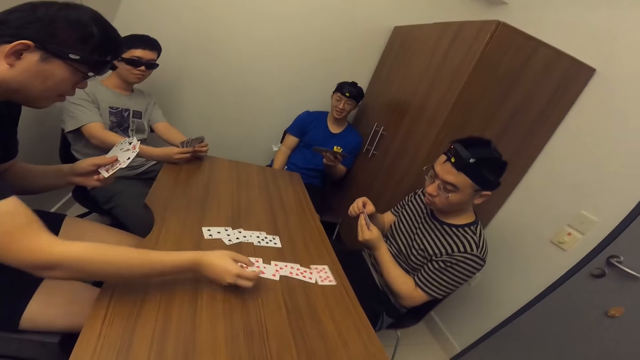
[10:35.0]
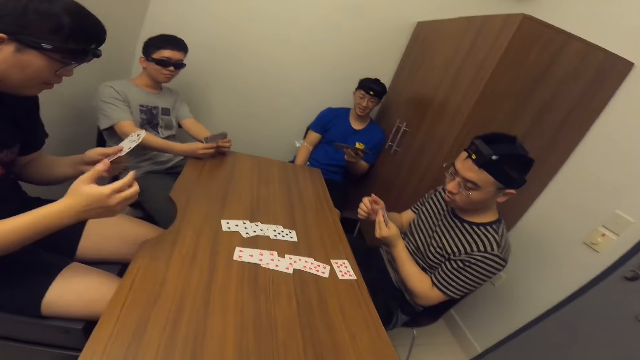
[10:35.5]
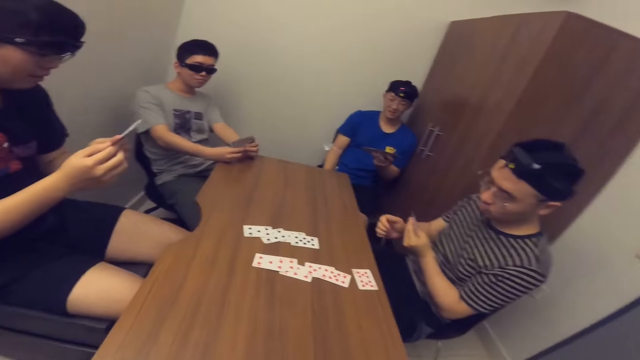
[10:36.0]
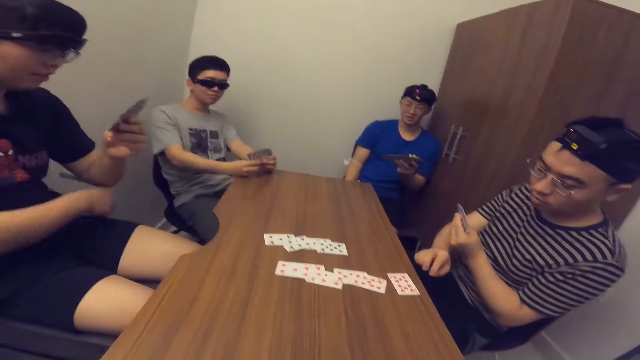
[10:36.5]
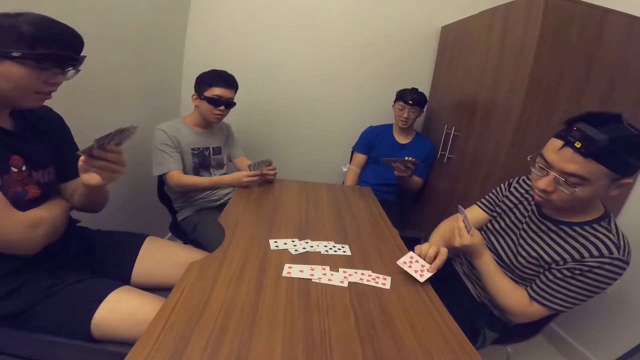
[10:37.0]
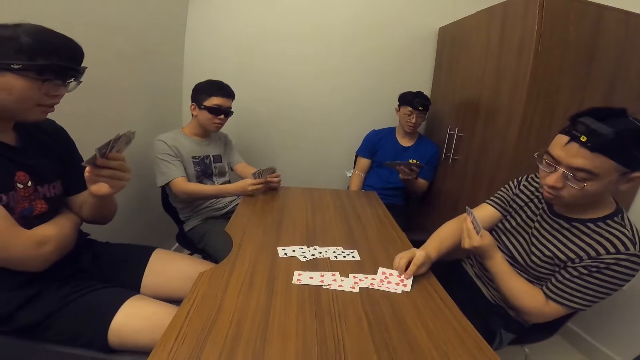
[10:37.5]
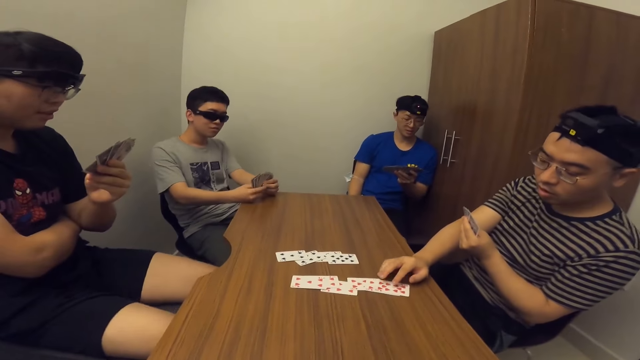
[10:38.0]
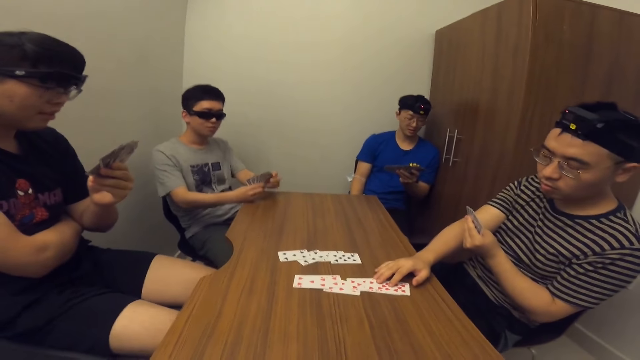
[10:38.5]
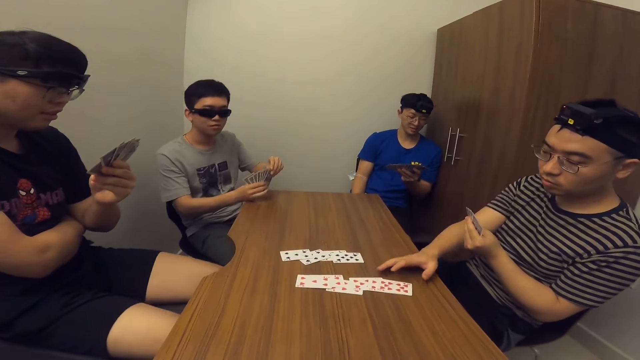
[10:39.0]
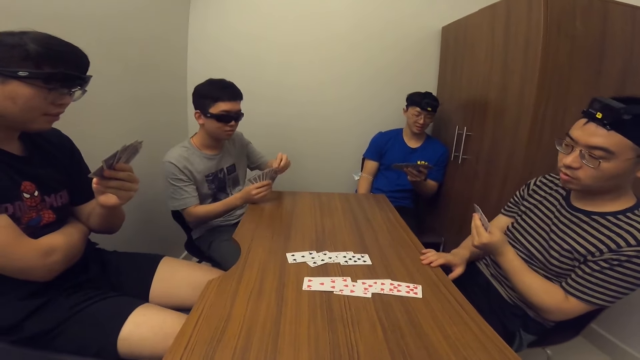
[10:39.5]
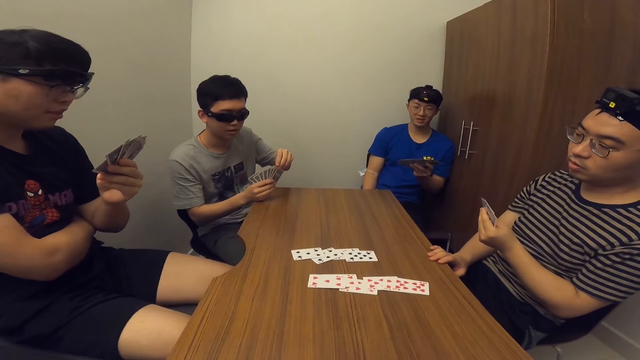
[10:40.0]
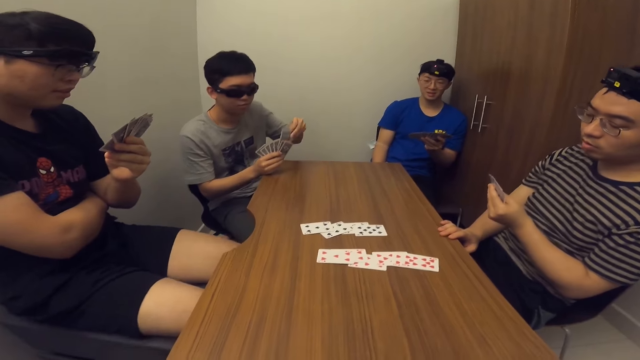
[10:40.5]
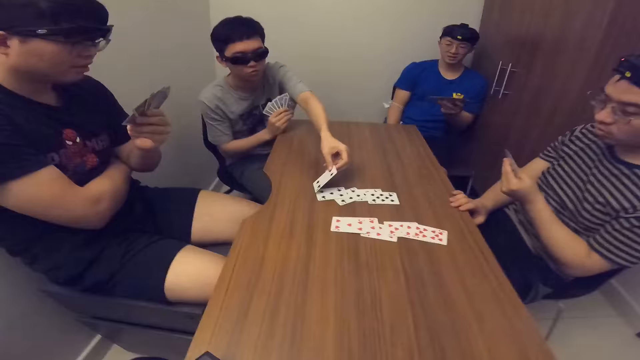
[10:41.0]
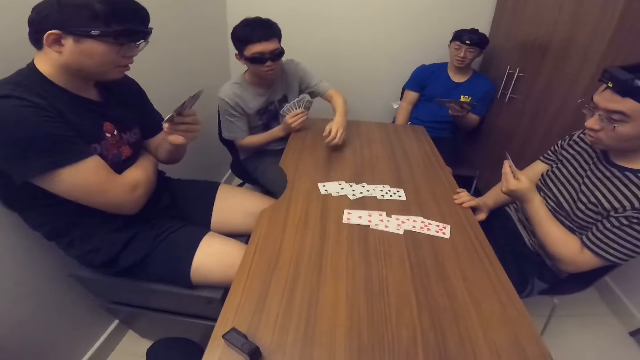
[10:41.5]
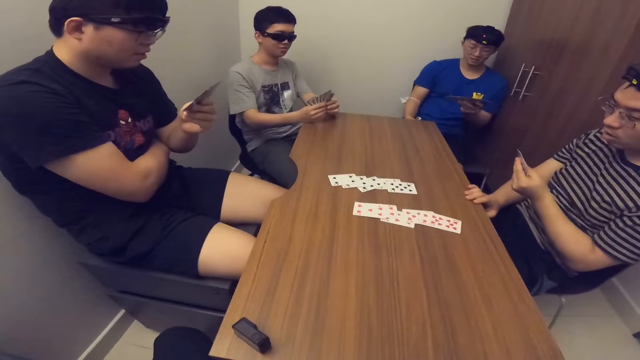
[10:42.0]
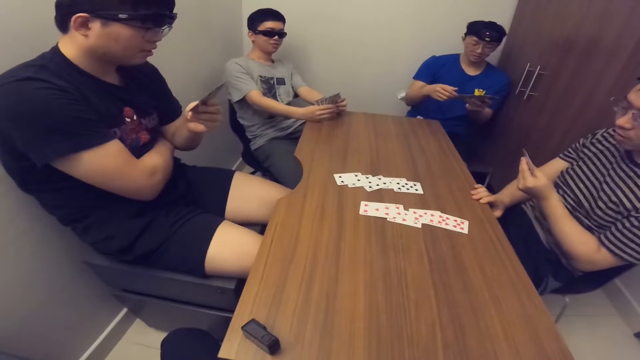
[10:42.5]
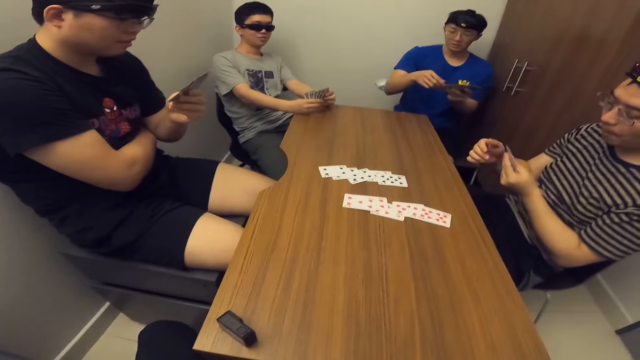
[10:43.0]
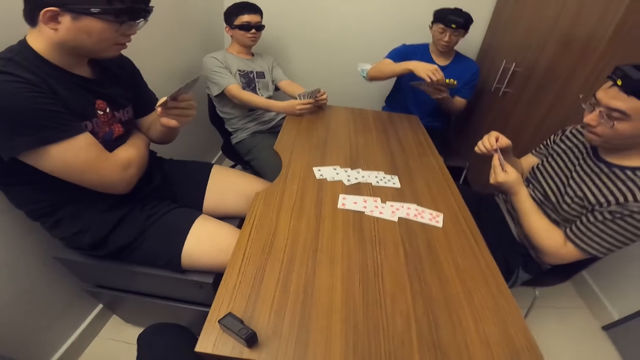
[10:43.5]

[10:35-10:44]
A man places a card on the table with his right hand. Another man adjusts the card on the table with his right hand. Another man places a card on the table with his left hand.

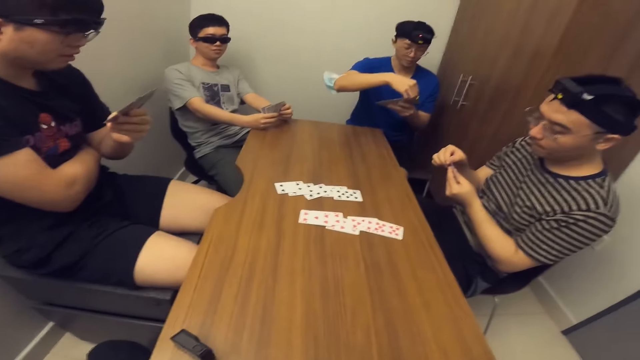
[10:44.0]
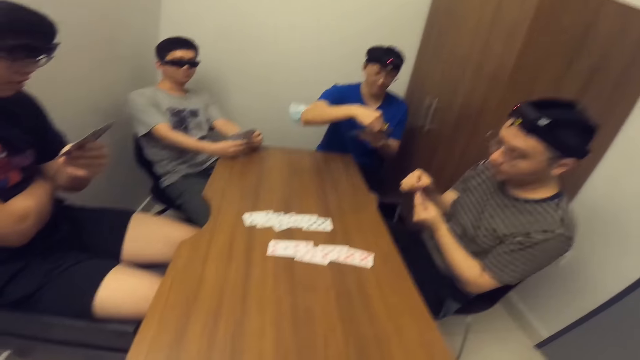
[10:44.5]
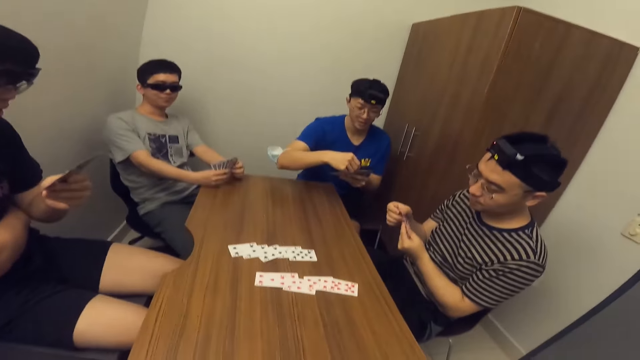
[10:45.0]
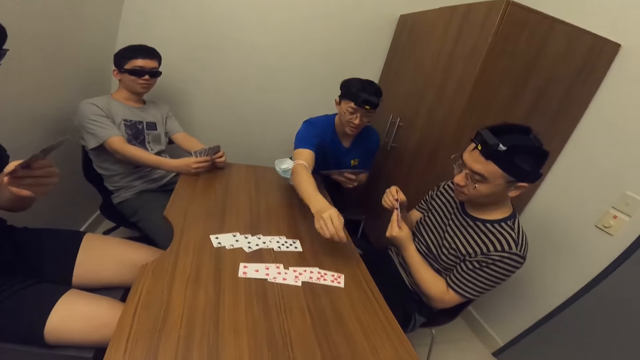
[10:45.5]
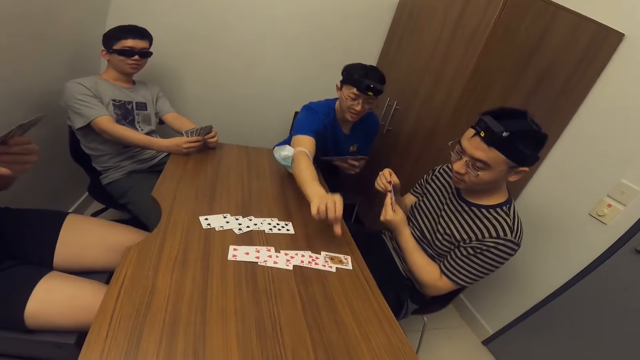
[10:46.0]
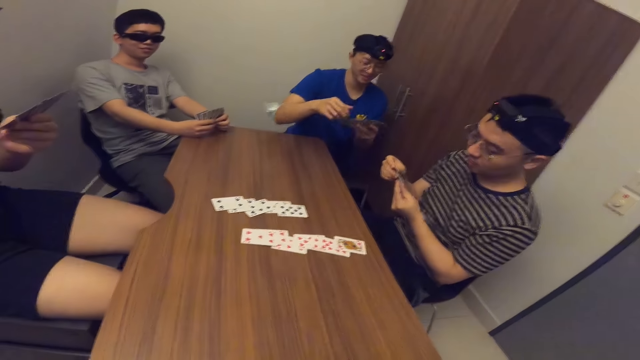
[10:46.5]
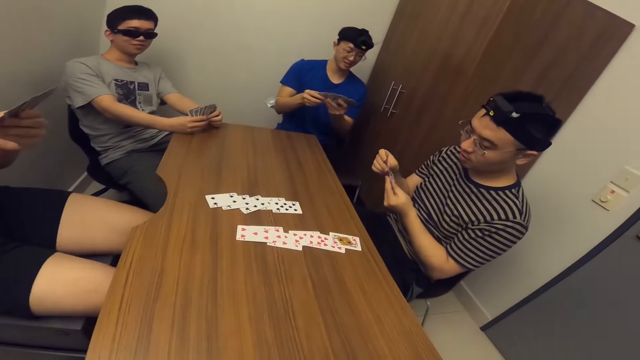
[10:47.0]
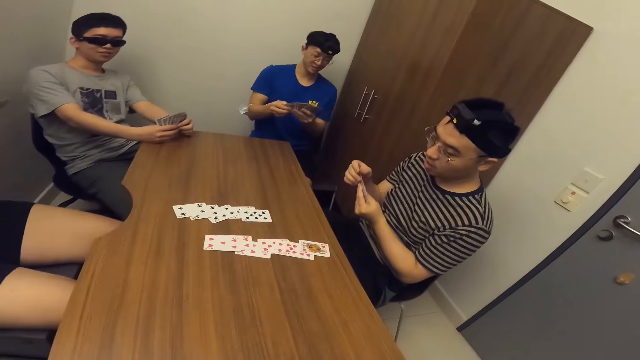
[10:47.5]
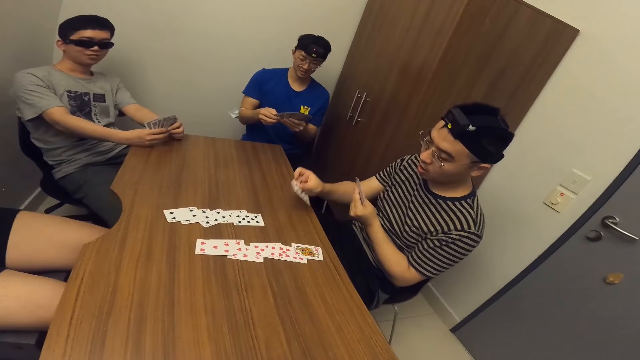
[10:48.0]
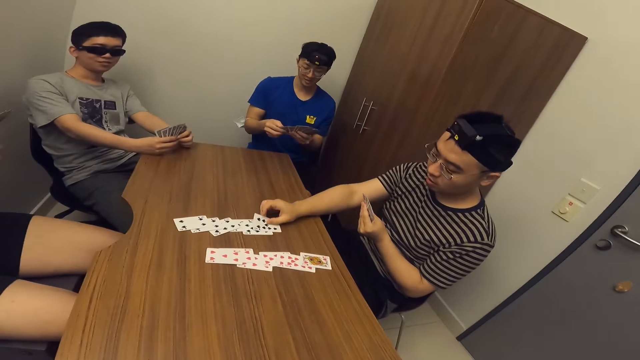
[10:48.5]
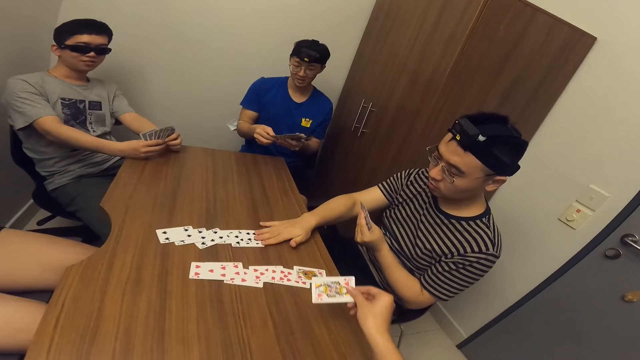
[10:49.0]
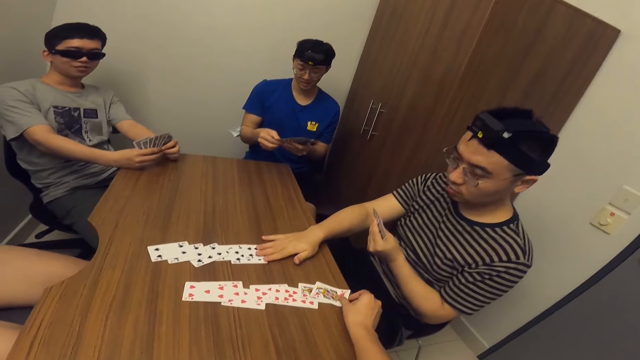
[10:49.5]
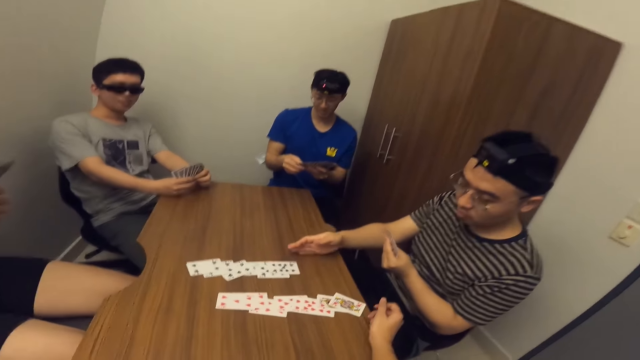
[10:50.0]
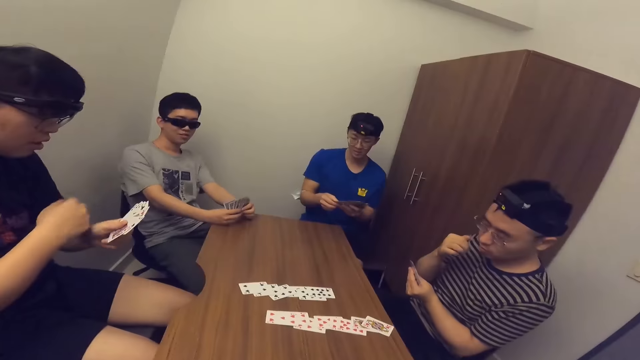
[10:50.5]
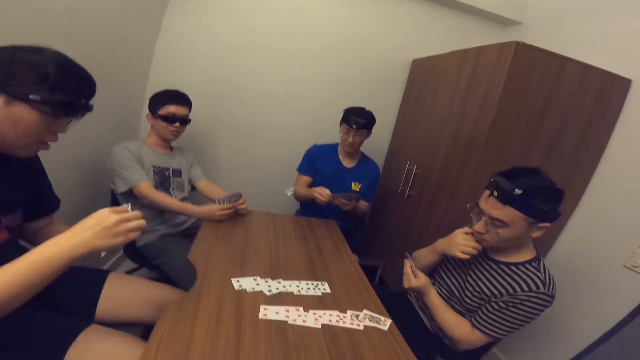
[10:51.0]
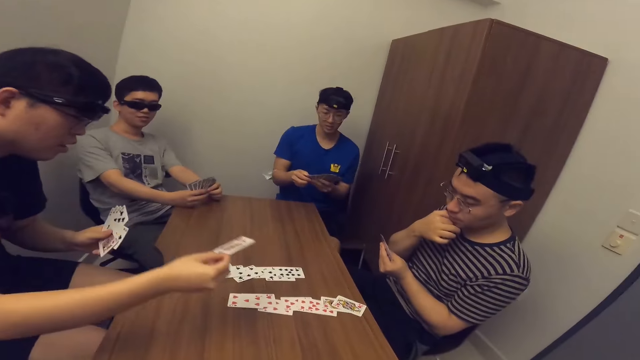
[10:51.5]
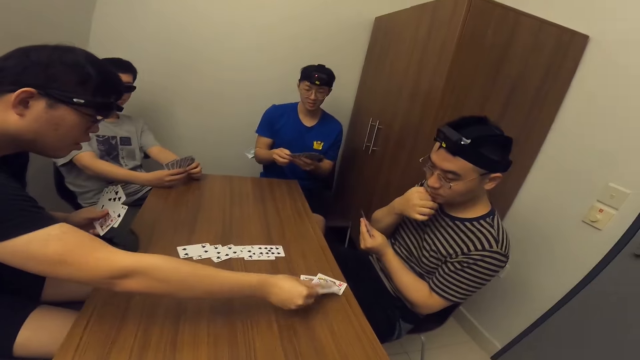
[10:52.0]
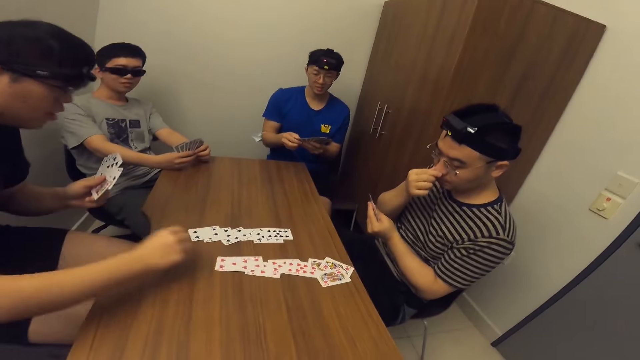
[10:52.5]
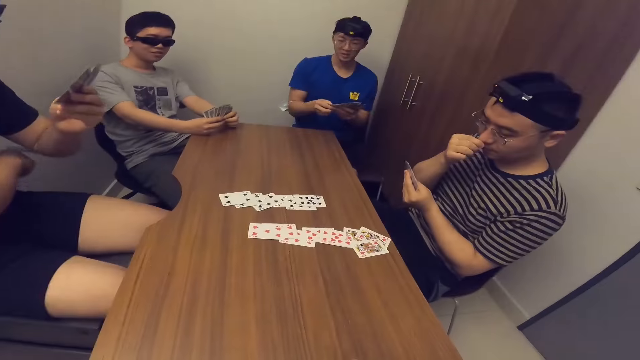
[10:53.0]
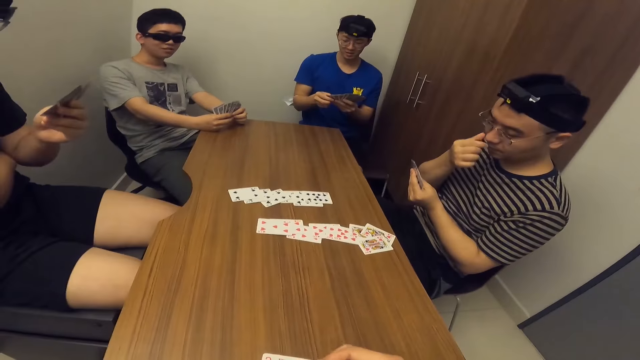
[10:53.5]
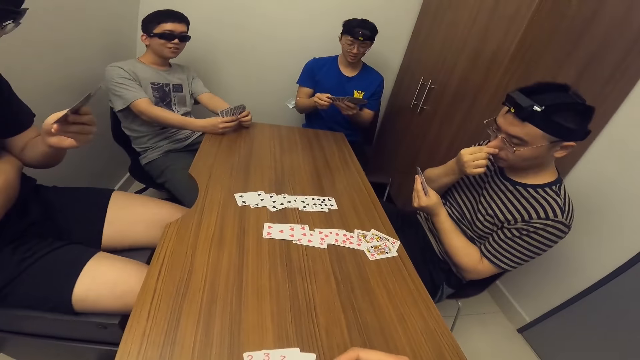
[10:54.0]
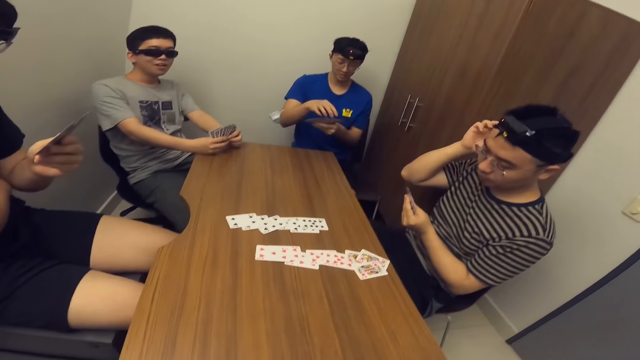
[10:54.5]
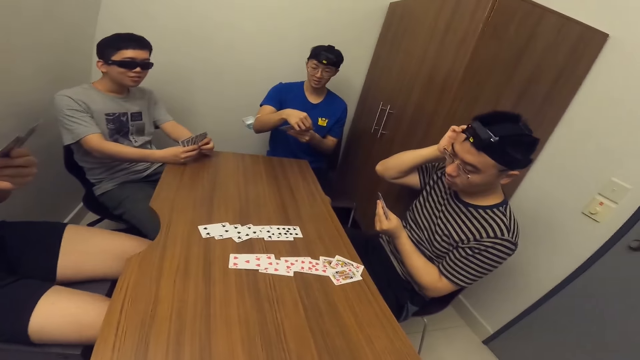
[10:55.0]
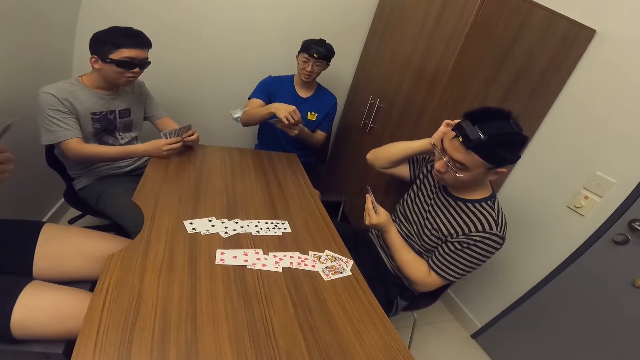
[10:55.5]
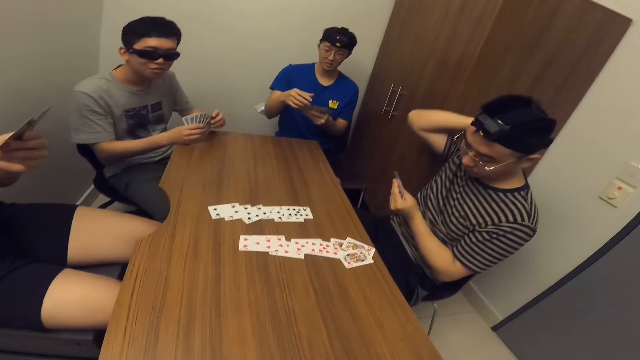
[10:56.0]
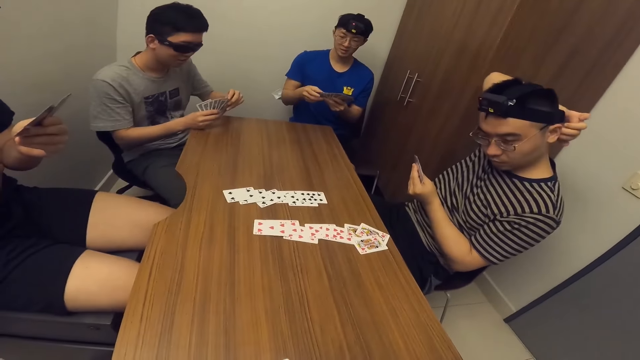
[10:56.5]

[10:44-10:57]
A man places a card on the table with his right hand. Another man places a card on the table with his right hand. The camera wearer places a card on the table with his right hand. Another man places a card on the table with his right hand.
